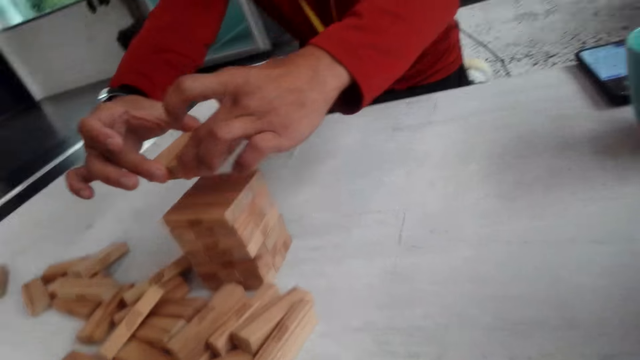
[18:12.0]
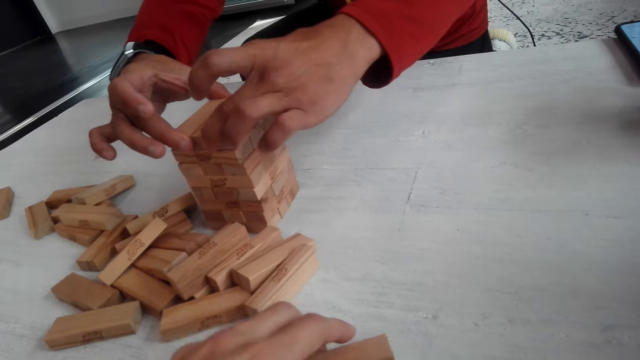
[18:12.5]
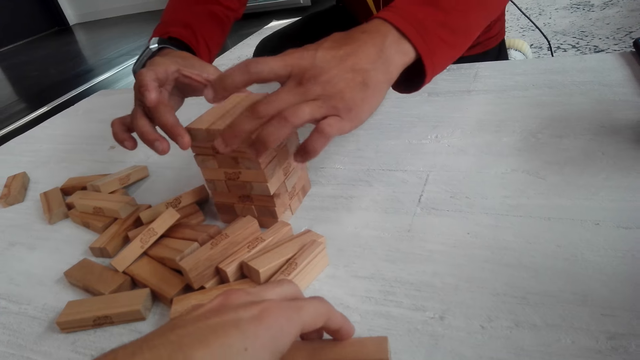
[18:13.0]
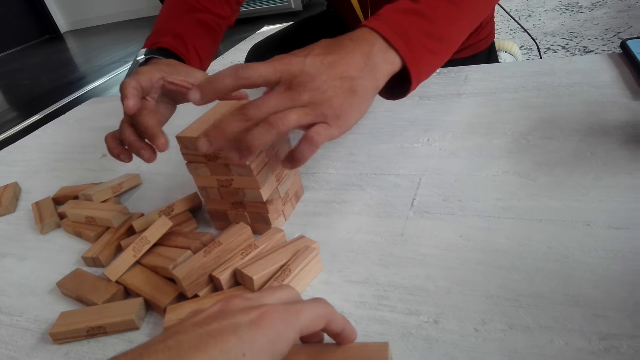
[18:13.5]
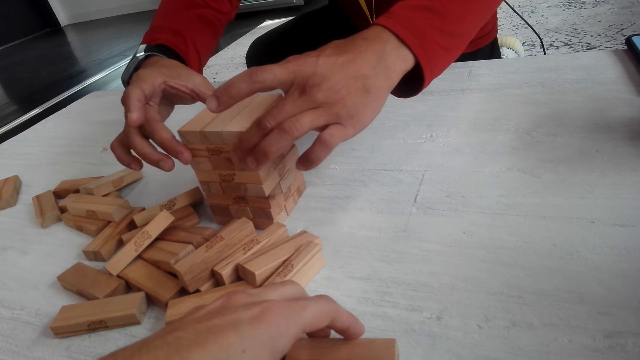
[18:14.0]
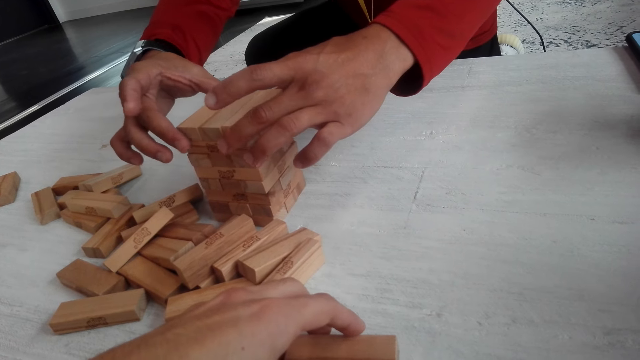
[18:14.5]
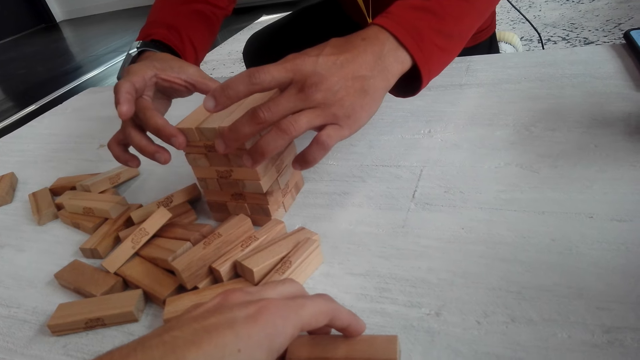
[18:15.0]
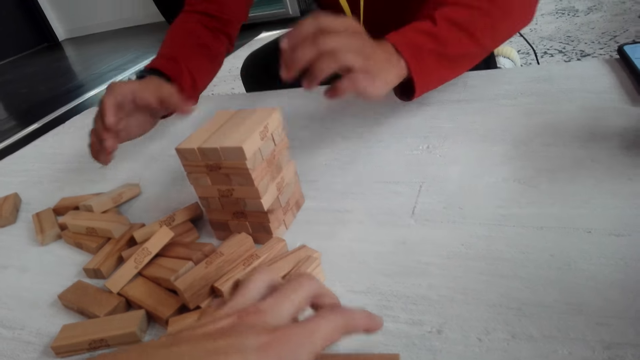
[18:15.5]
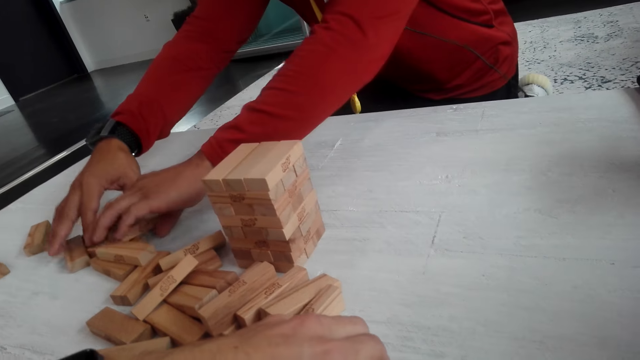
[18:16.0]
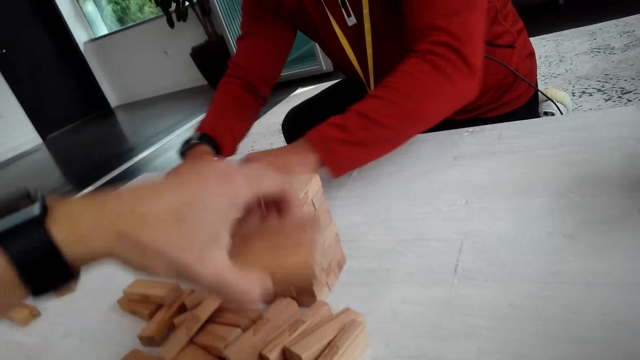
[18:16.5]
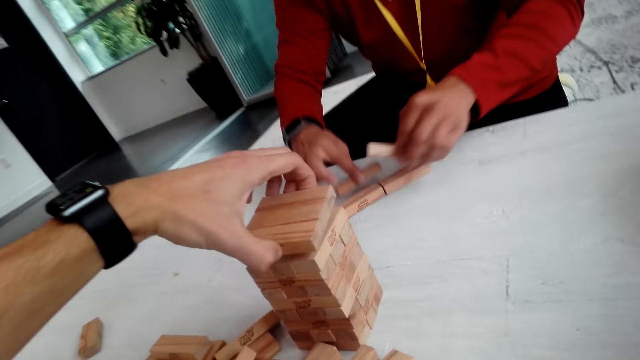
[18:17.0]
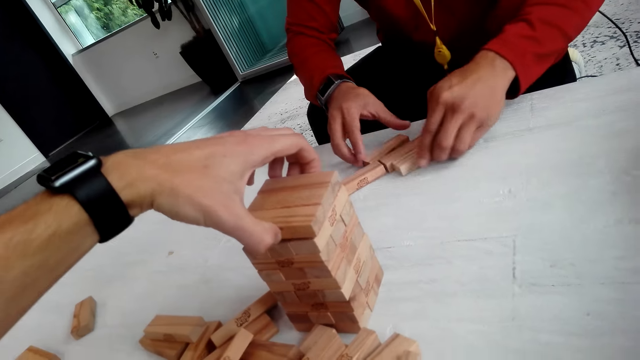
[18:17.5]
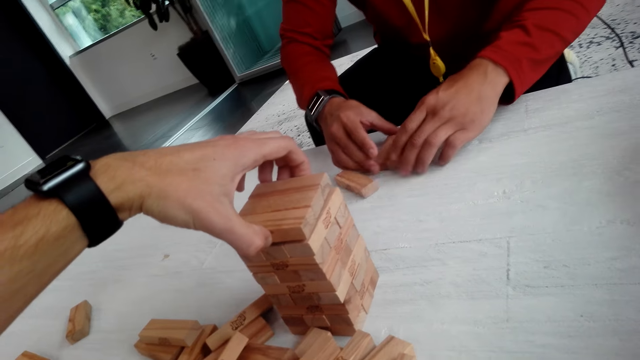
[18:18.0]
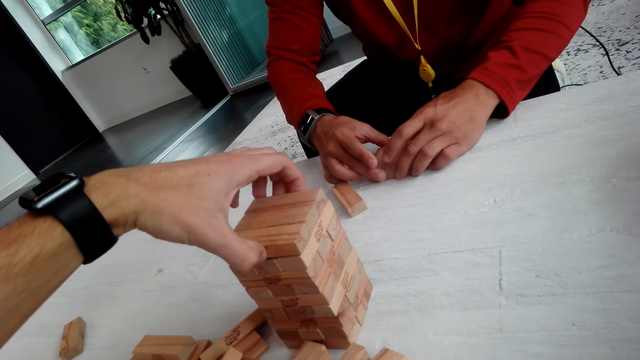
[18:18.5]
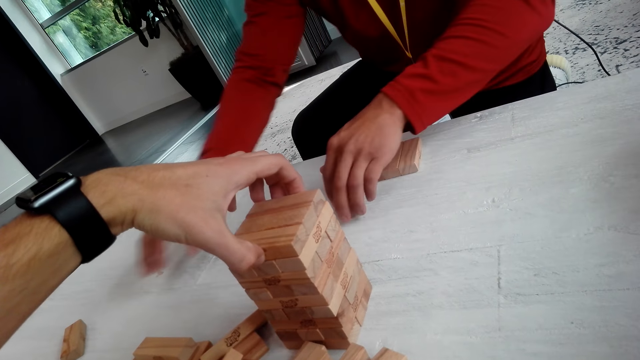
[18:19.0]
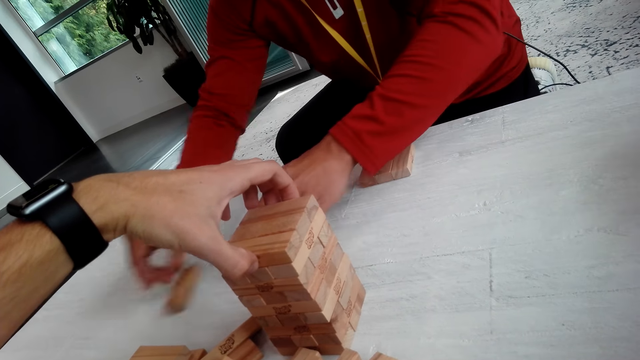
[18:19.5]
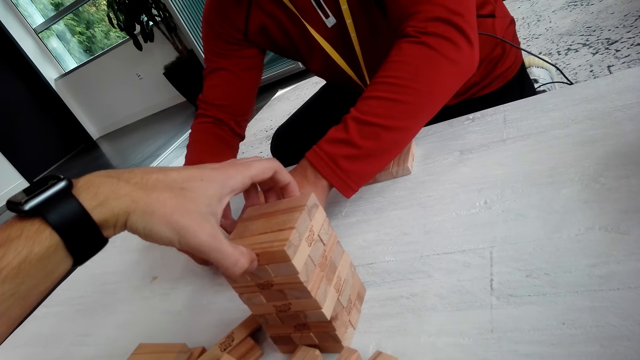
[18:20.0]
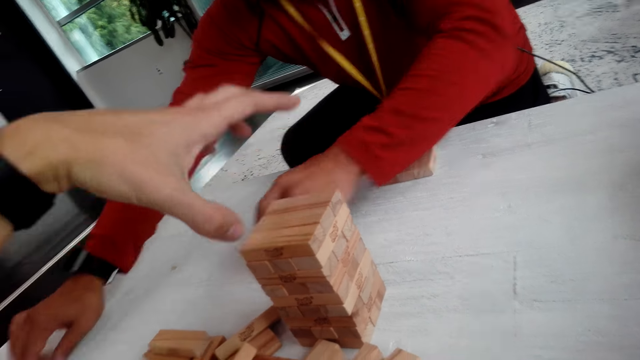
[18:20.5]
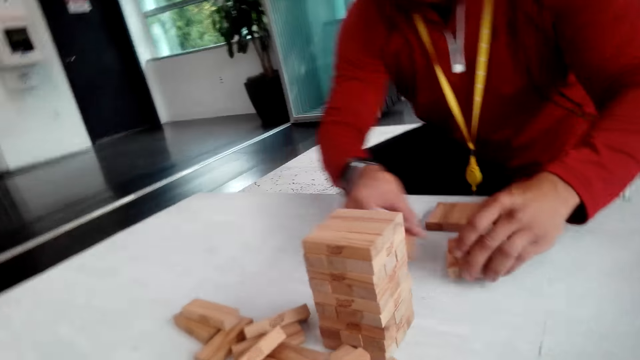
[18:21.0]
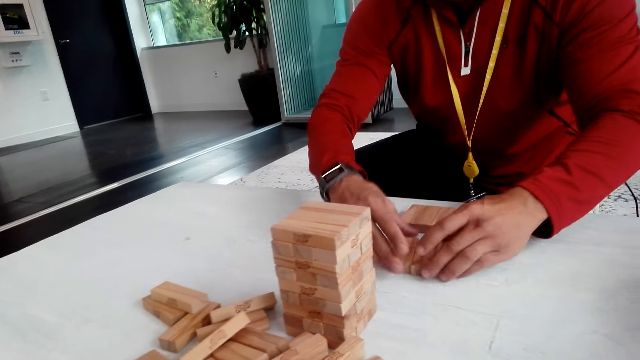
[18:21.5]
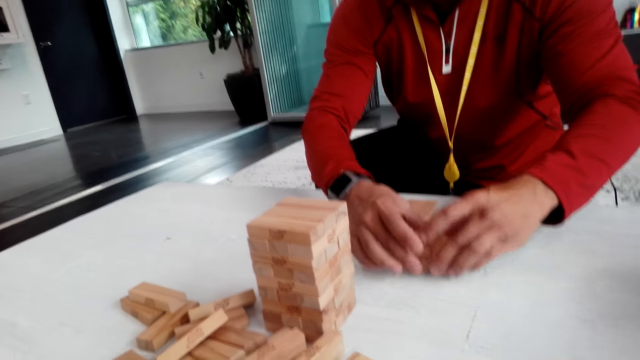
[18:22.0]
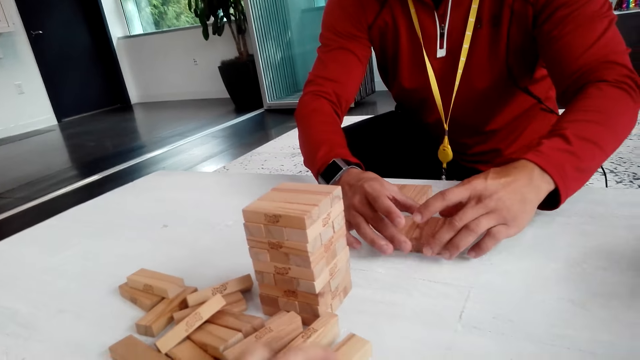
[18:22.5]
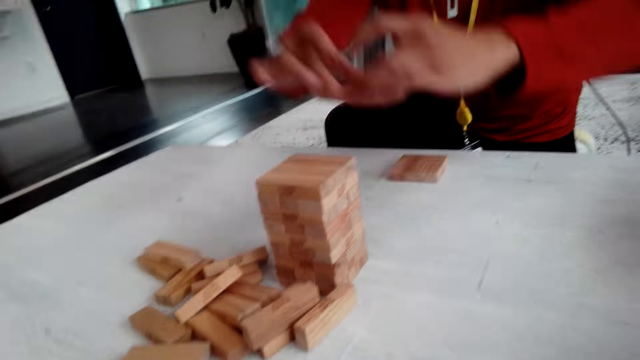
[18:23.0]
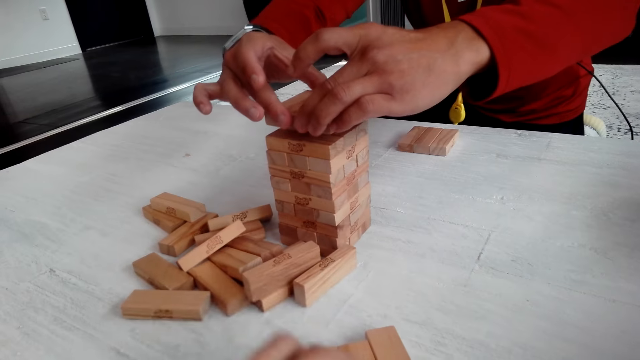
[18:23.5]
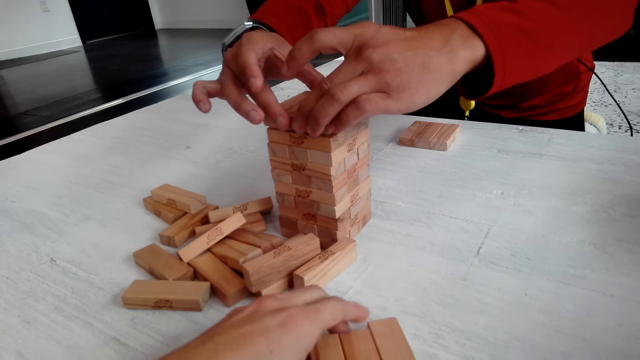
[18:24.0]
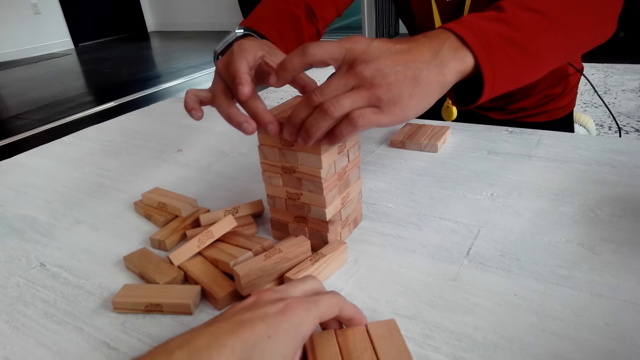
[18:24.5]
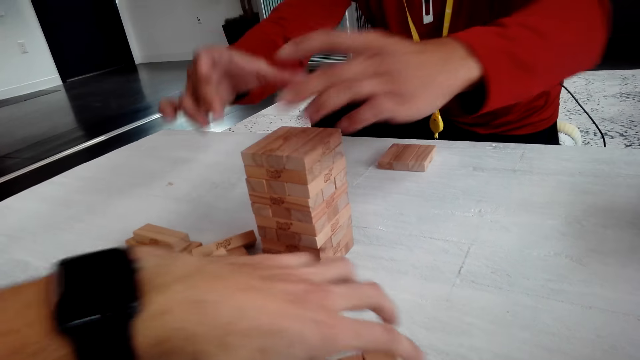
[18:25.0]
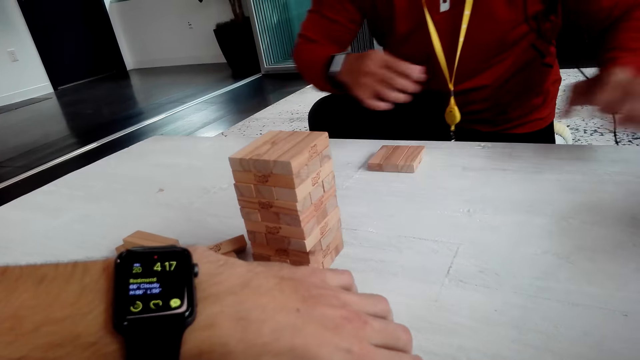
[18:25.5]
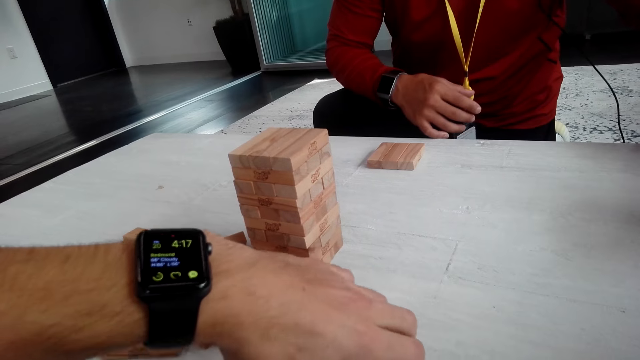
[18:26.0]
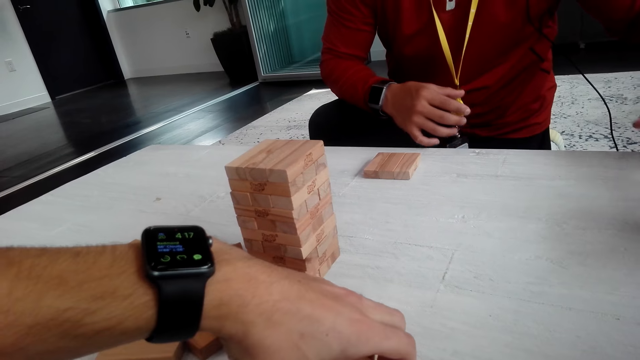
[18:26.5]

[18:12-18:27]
A man puts the wooden blocks or jenga on top of each other. The camera wearer aligns the jenga. The man picks up the jenga and drags the wooden blocks. The camera wearer puts the wooden blocks on top of each other. The man aligns the jenga. The camera wearer holds the jenga. The man drags the wooden blocks, aligns the jenga, moves the jenga aside and puts the wooden blocks on top of each other. The camera wearer picks up the jenga.

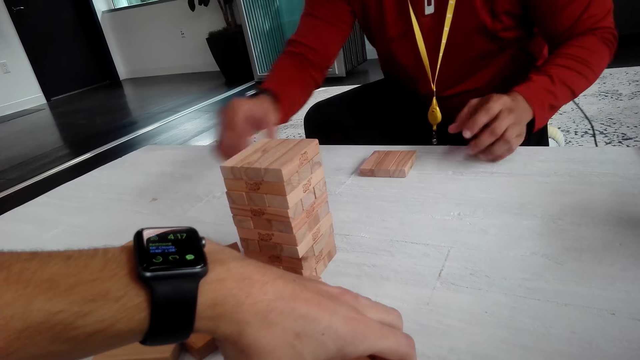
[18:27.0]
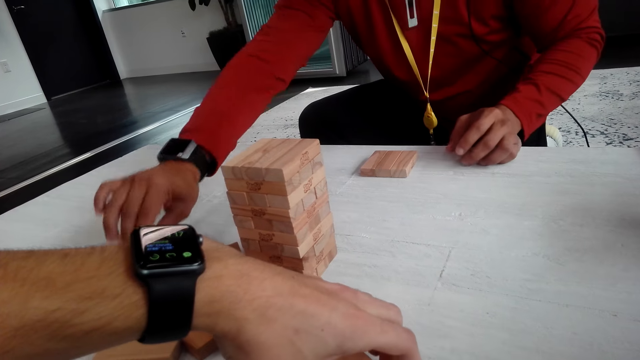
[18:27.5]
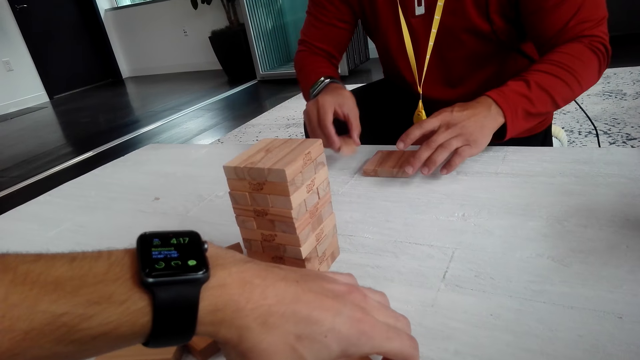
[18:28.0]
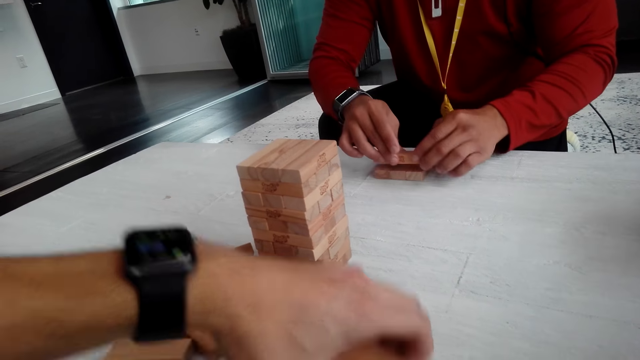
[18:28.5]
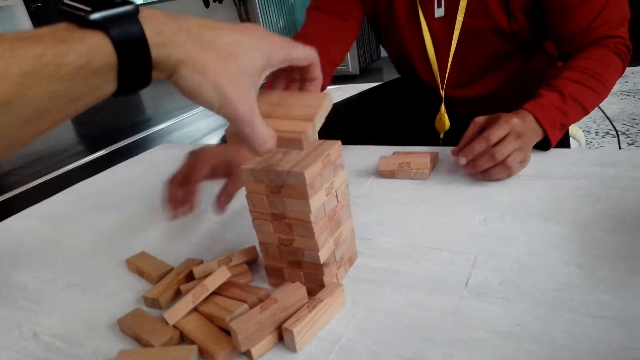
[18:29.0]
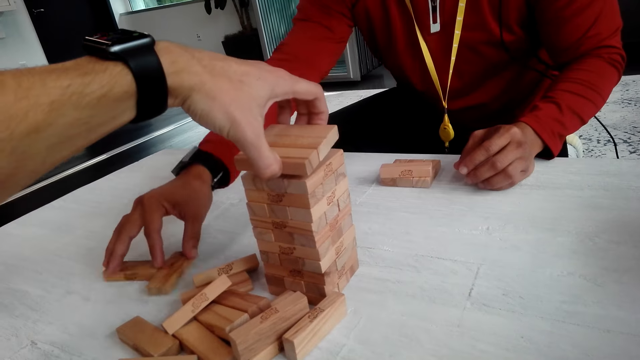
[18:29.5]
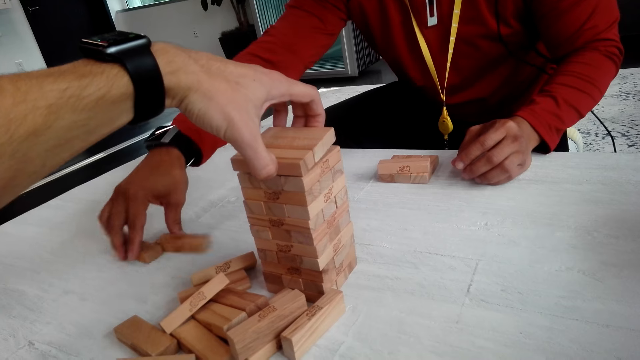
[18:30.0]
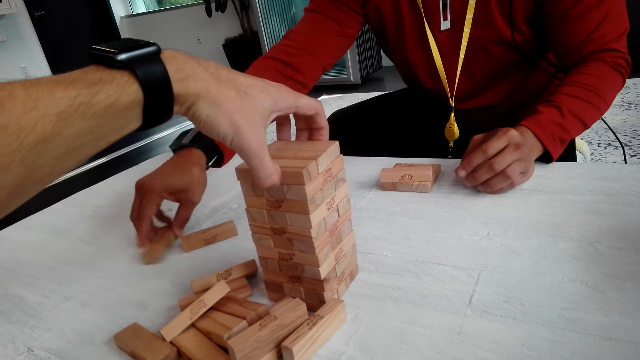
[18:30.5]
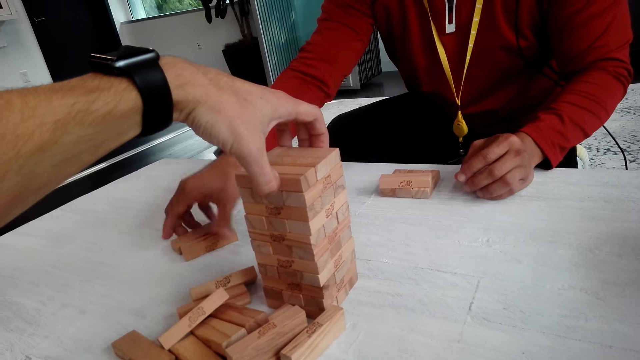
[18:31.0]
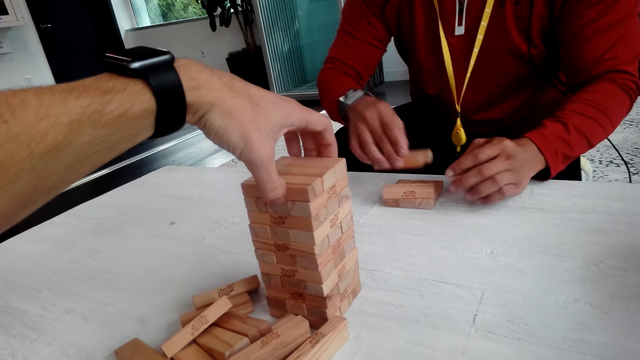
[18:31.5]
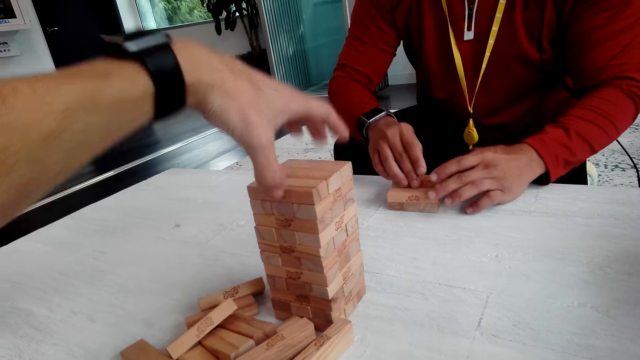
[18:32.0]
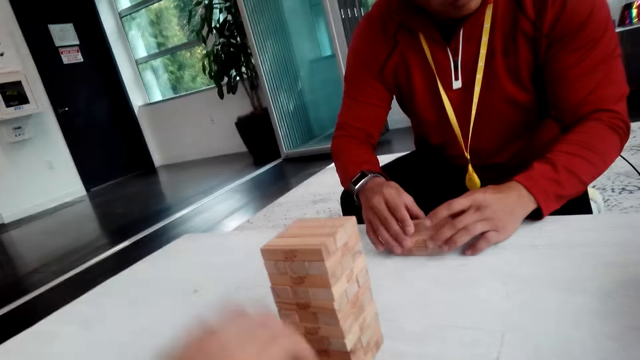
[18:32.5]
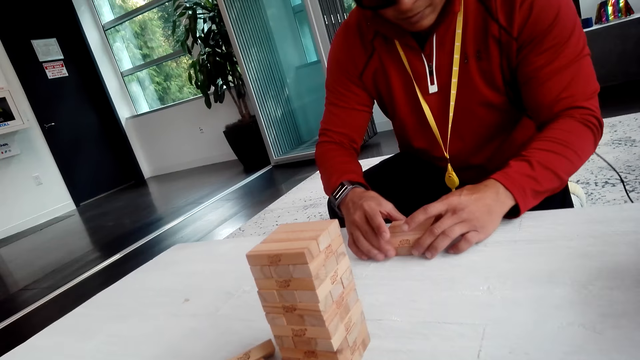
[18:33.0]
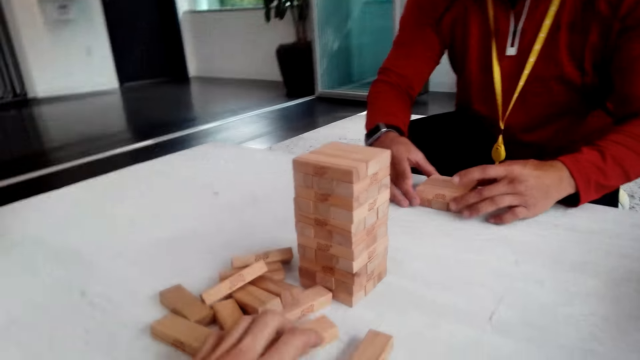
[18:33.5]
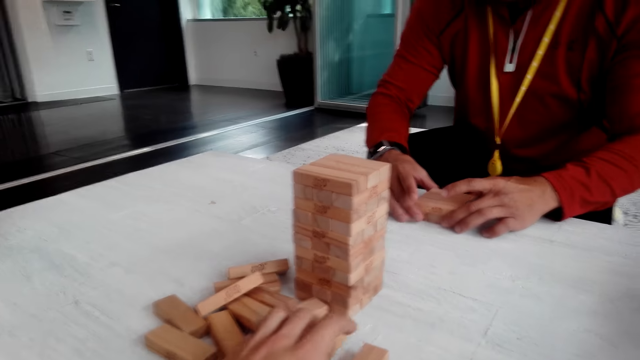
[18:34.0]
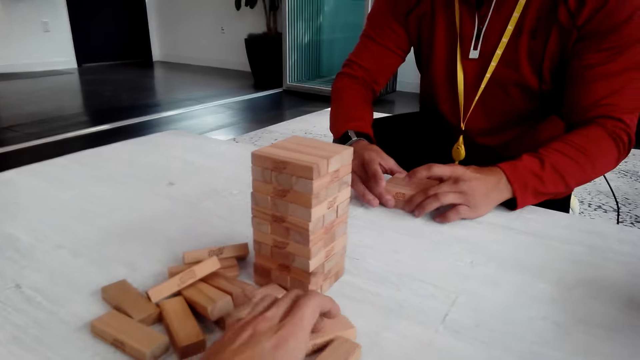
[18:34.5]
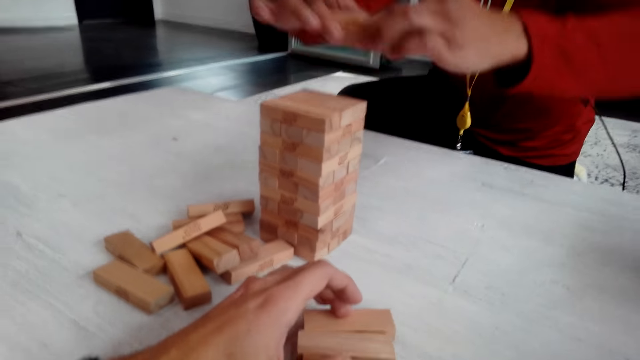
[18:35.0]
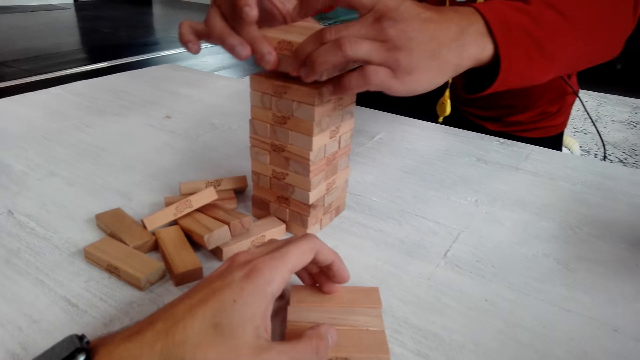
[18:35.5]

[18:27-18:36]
A man picks up the jenga and puts the jenga on other jenga. The camera wearer puts the wooden blocks on top of each other. The man pulls the jenga, picks up the jenga and puts the jenga on other jenga. The camera wearer holds the wooden blocks and gathers the jenga.
